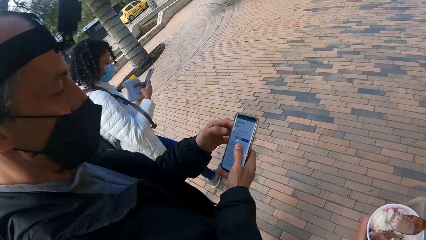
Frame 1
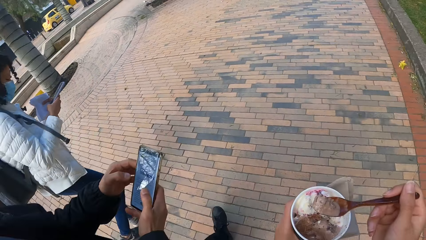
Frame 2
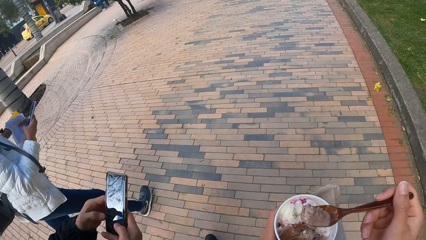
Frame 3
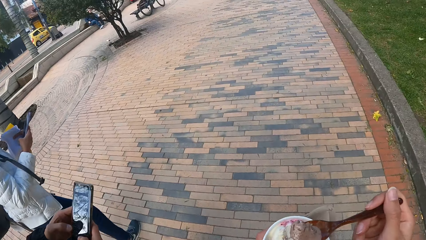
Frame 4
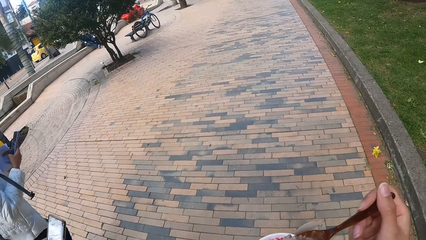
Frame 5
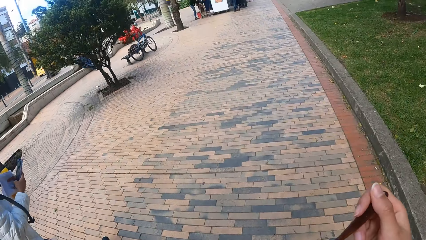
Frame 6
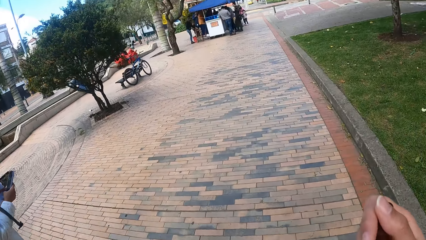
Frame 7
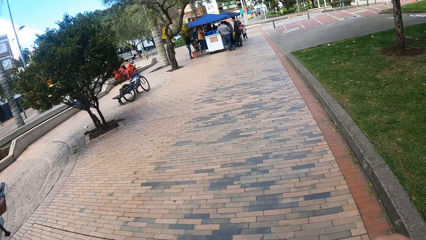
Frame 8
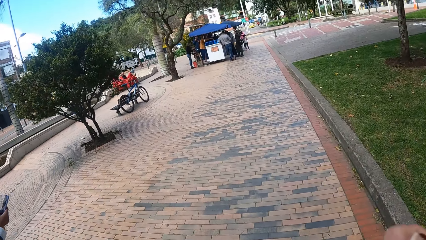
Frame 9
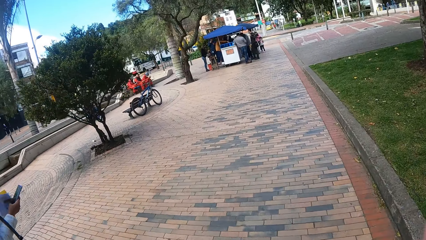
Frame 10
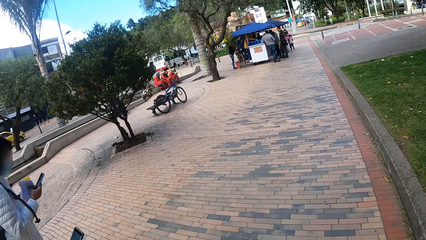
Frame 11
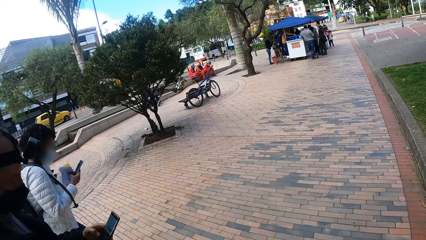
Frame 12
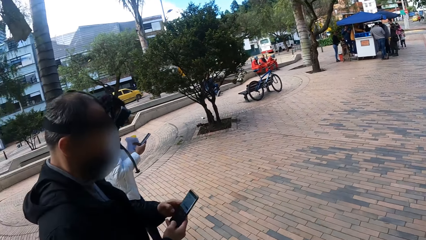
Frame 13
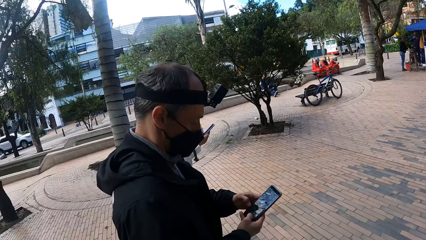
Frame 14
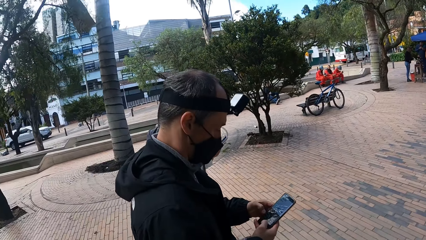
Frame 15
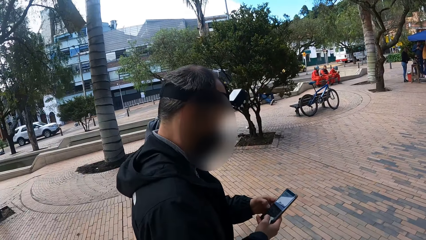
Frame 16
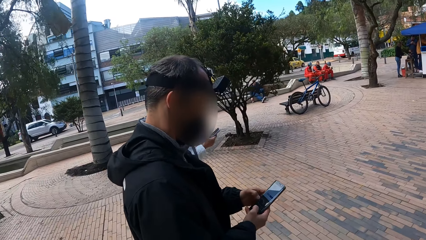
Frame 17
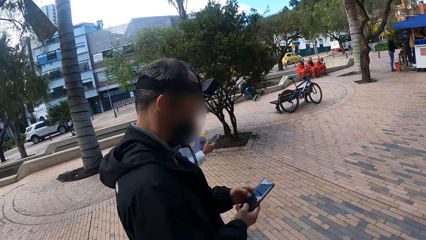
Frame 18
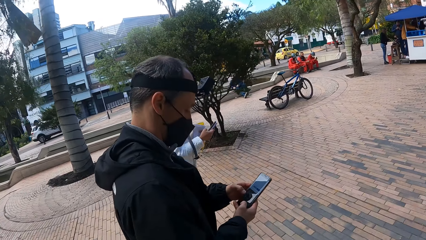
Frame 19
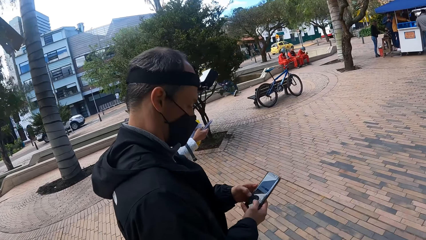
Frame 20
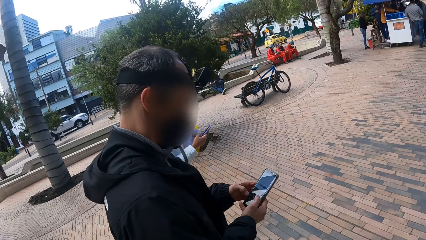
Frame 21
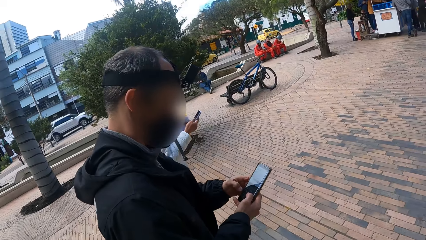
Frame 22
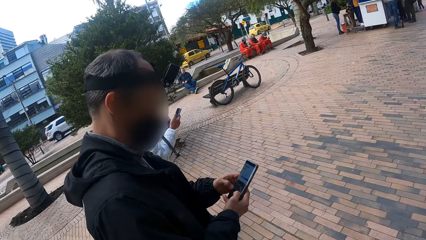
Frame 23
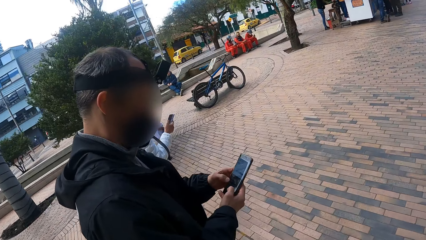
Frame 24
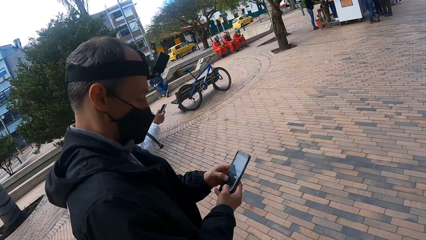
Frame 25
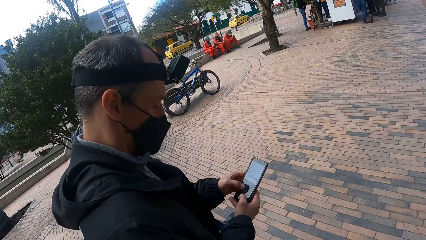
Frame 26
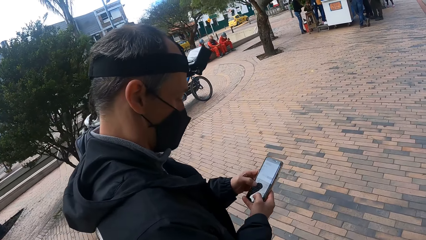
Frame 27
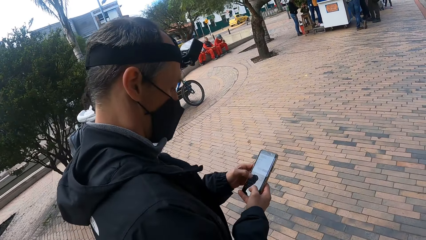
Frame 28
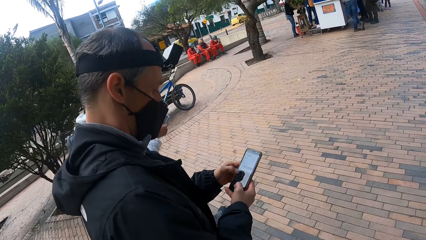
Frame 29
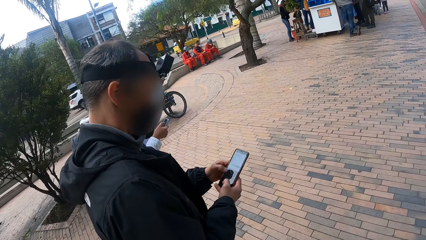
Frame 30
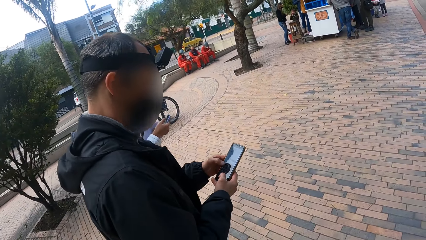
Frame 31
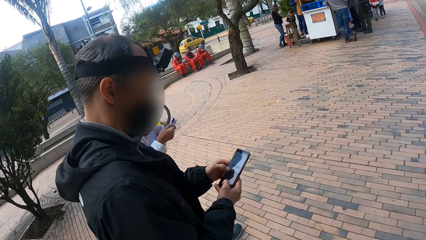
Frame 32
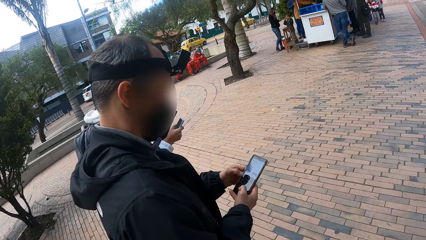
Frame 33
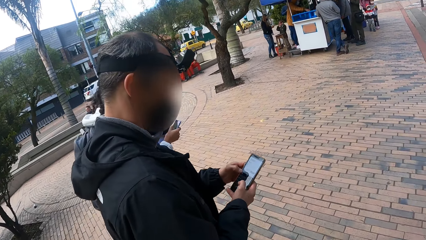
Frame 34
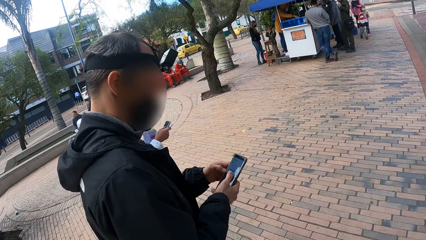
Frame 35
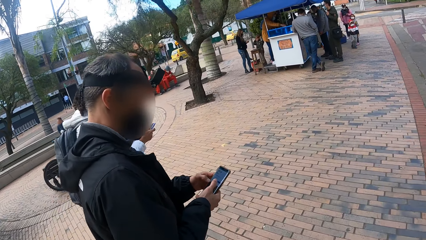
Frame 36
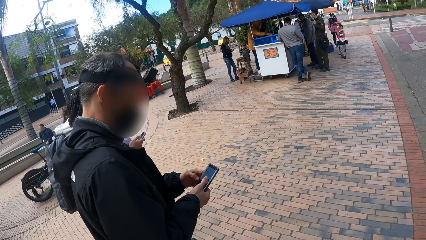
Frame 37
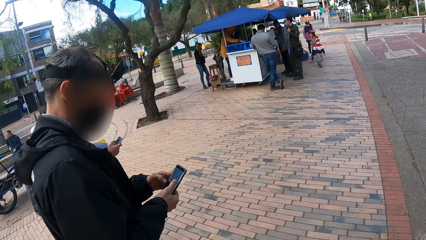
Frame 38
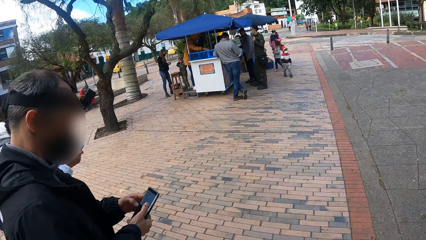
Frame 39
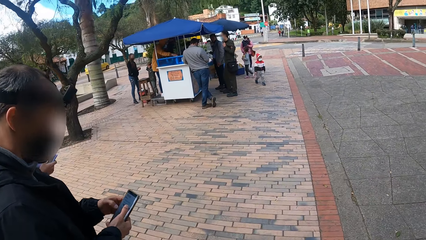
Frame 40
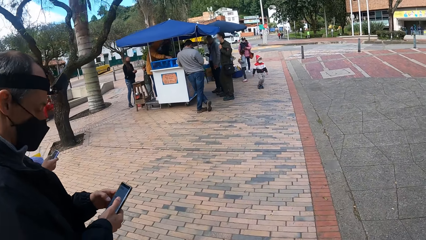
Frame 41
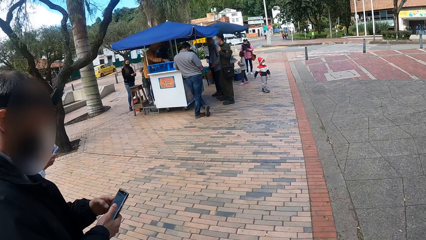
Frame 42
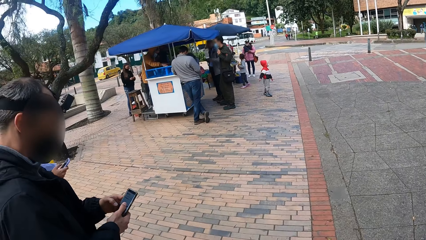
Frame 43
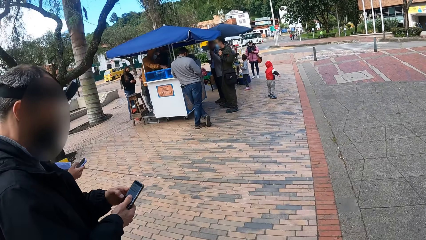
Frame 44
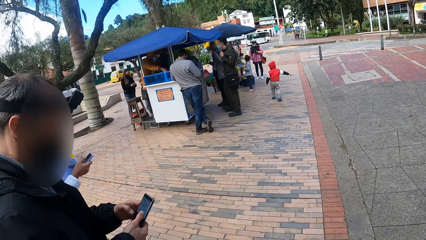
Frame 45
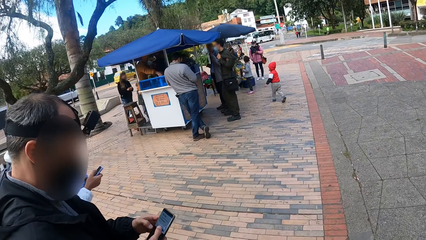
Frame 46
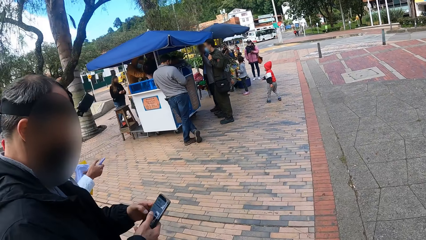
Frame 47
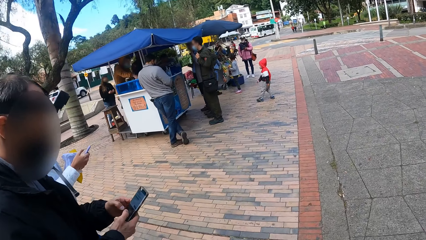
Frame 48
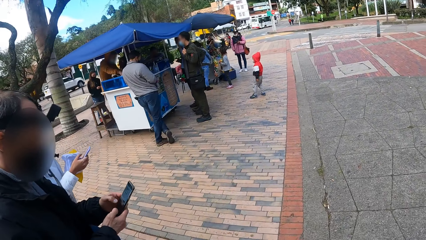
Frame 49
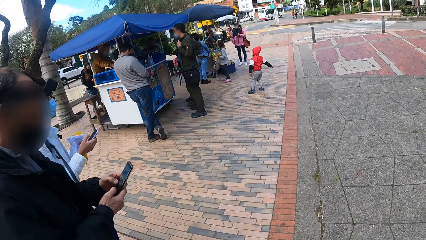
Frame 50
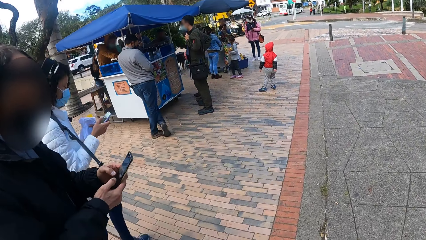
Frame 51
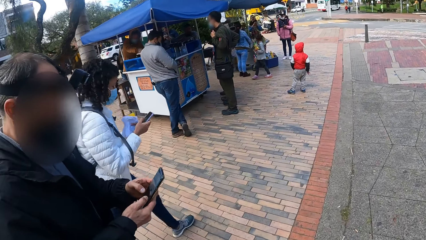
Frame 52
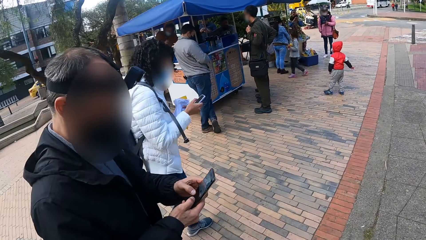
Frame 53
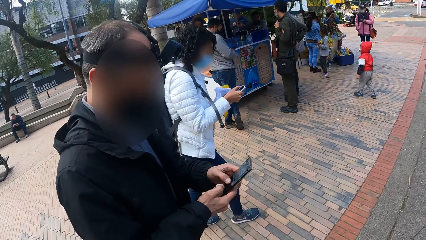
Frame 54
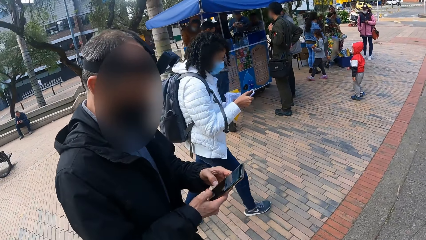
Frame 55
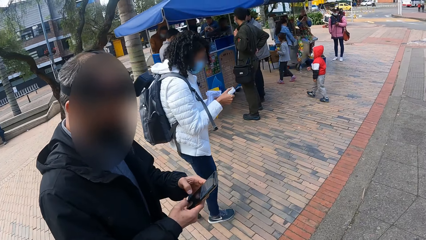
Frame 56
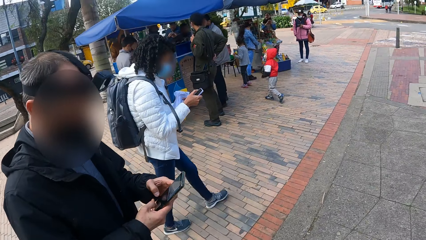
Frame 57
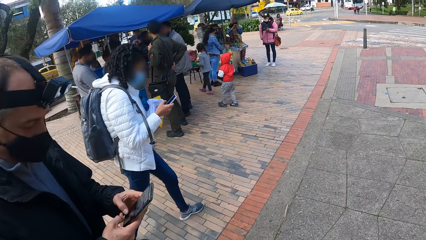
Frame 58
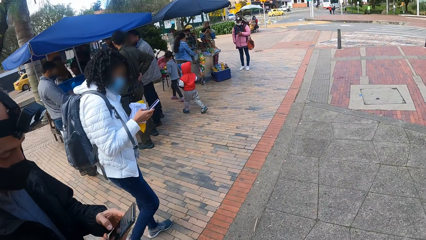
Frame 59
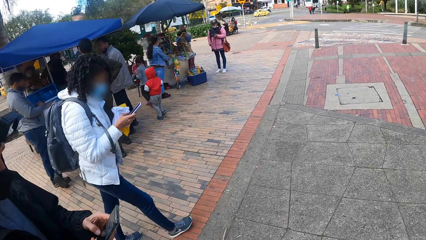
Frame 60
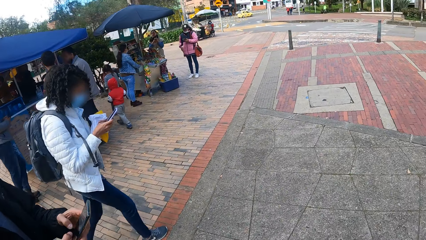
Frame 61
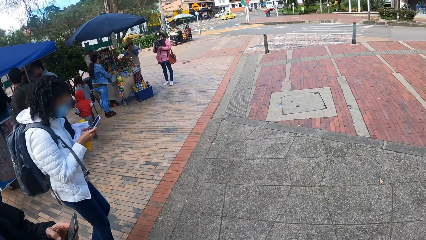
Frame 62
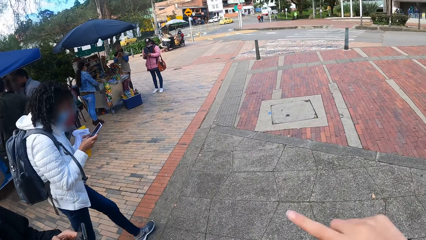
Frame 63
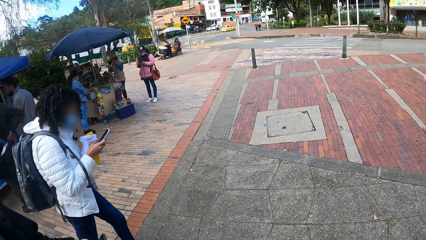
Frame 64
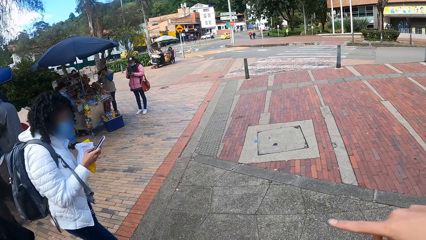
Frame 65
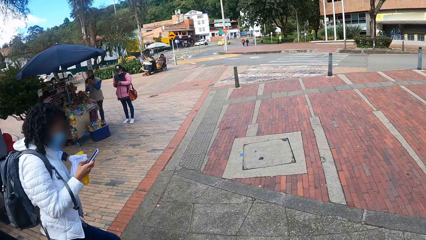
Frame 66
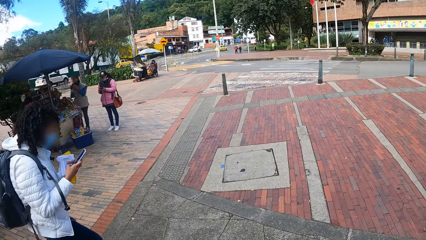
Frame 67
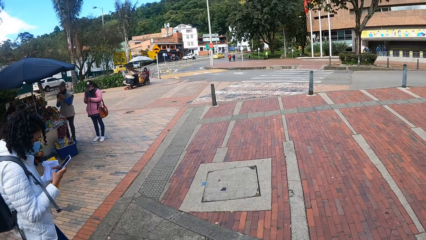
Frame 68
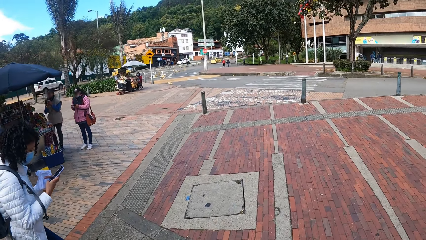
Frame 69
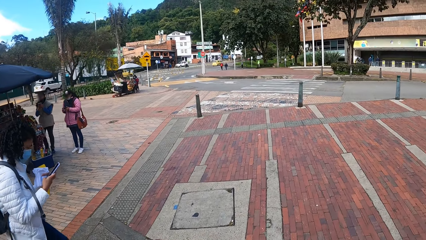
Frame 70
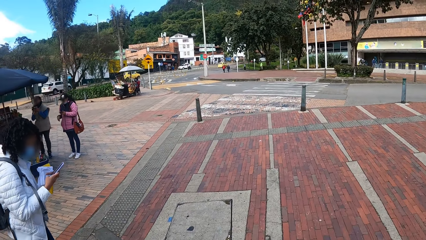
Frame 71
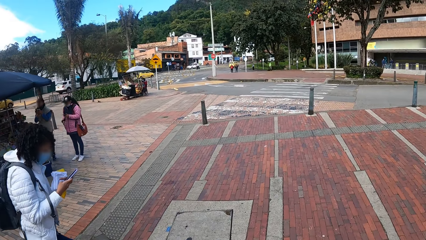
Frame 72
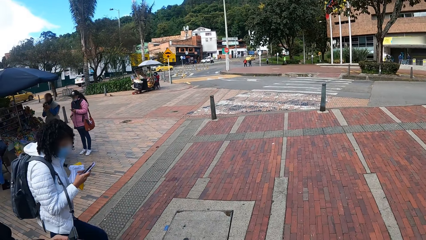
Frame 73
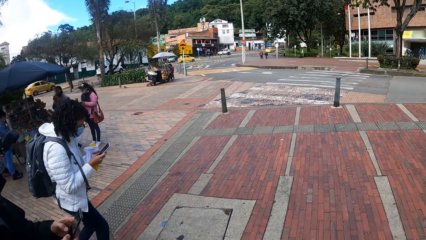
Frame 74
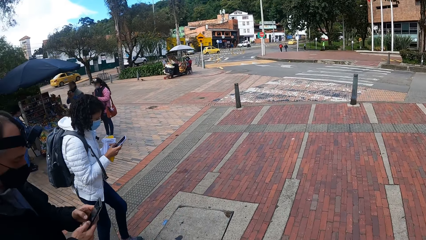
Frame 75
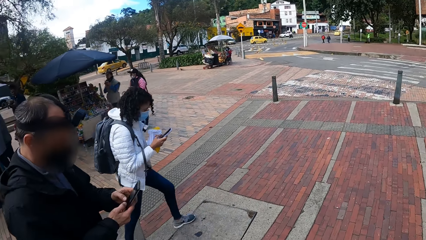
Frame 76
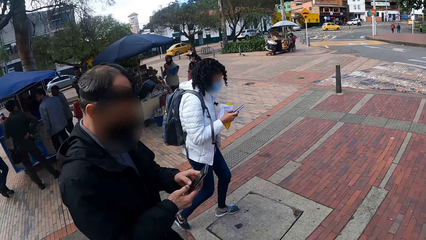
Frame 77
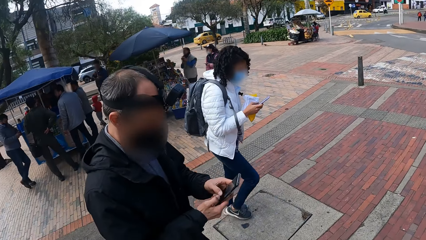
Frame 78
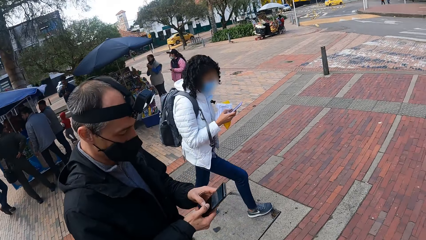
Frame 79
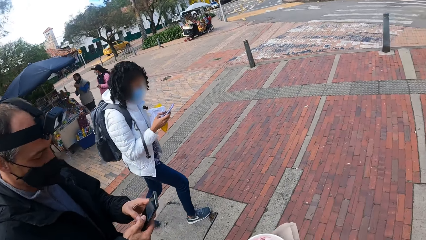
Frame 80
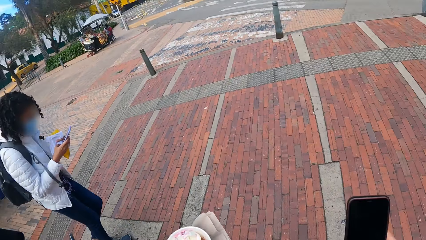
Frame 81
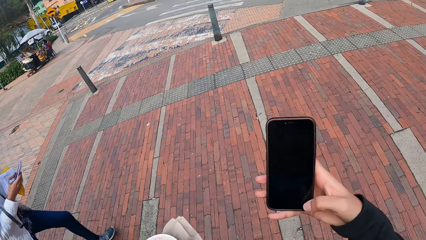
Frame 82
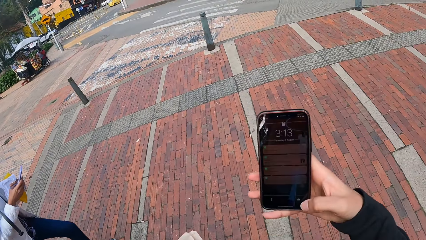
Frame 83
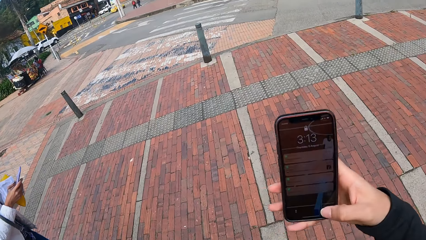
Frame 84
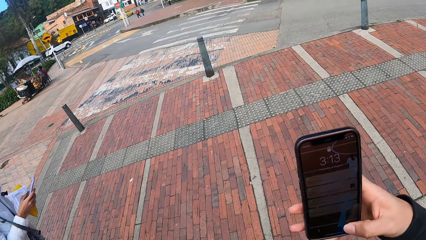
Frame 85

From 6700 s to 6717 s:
The man scrolls a cellphone. The camera wearer eats ice cream from the spoon in her right hand. She looks at the woman. She looks at the man. The woman operates her cellphone. The man operates his cellphone. The camera wearer gesticulates with her right hand. She points away. She holds a phone in her right hand.
